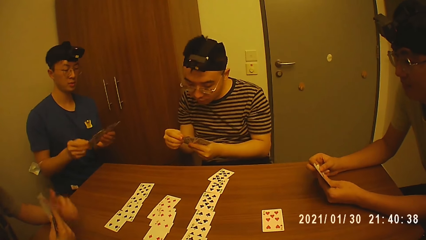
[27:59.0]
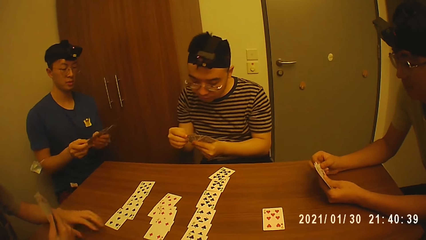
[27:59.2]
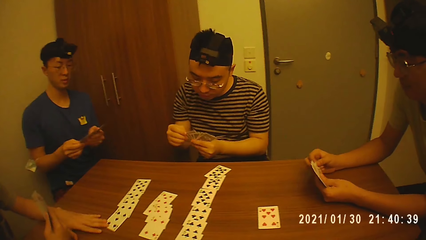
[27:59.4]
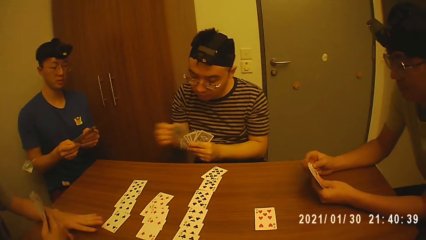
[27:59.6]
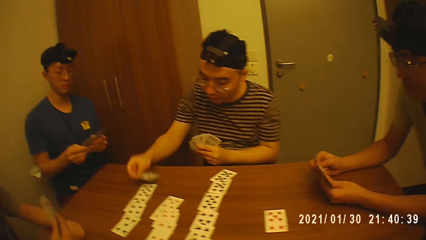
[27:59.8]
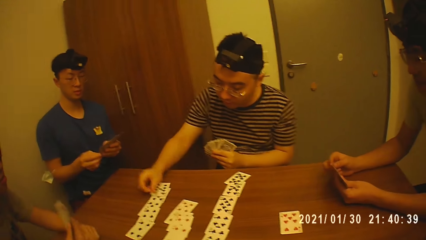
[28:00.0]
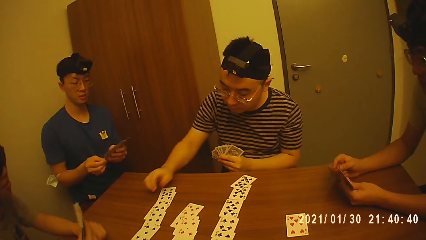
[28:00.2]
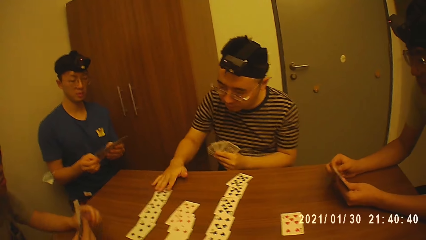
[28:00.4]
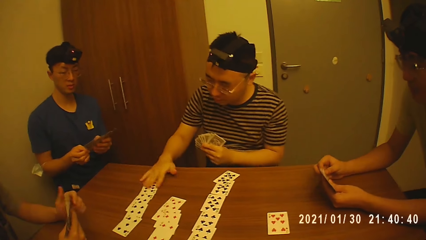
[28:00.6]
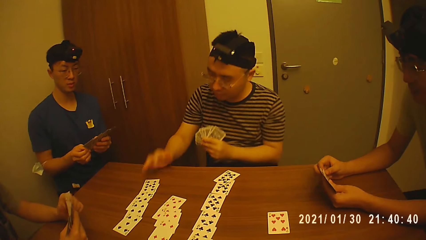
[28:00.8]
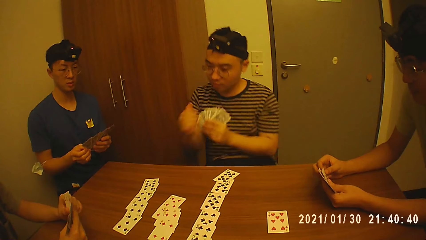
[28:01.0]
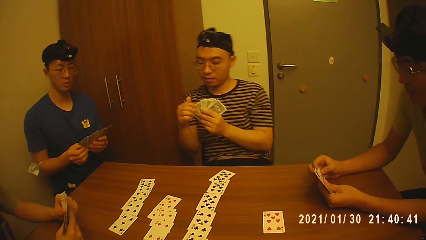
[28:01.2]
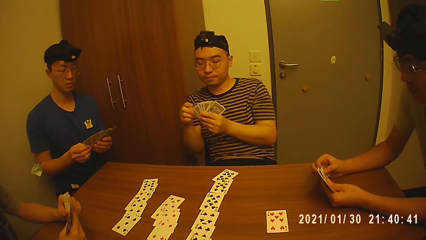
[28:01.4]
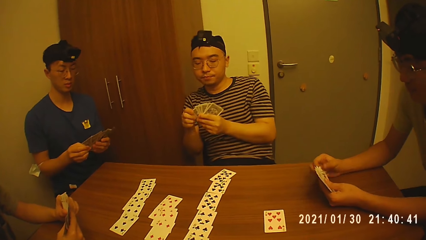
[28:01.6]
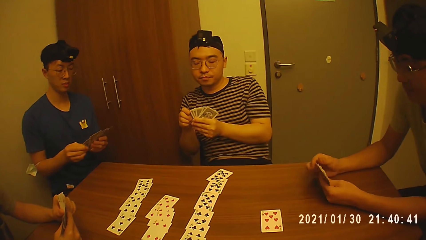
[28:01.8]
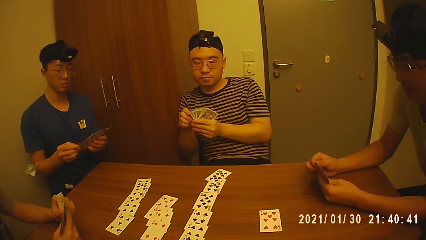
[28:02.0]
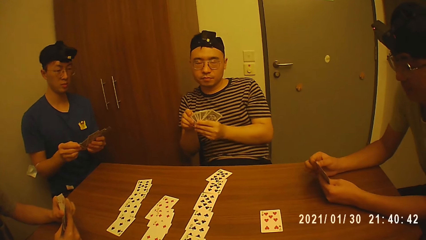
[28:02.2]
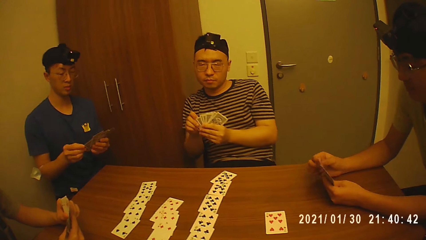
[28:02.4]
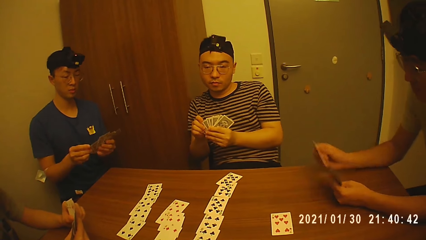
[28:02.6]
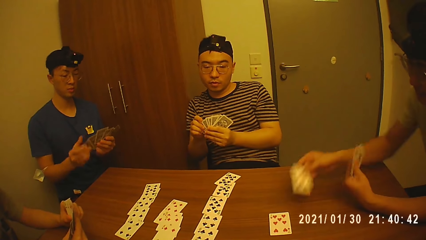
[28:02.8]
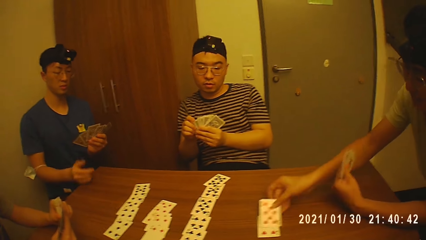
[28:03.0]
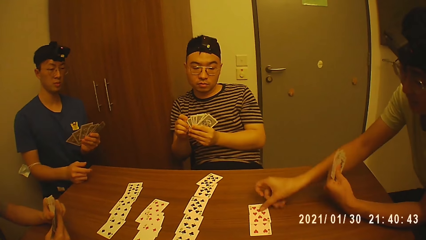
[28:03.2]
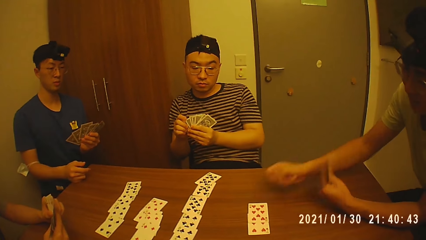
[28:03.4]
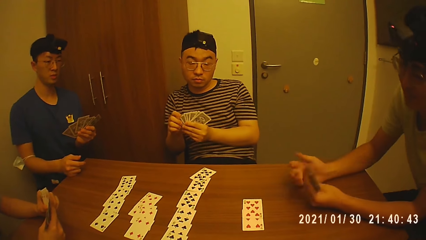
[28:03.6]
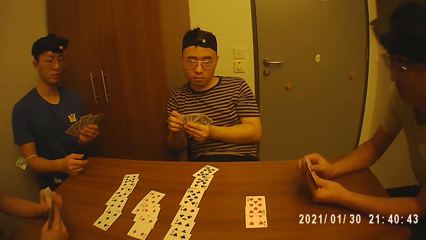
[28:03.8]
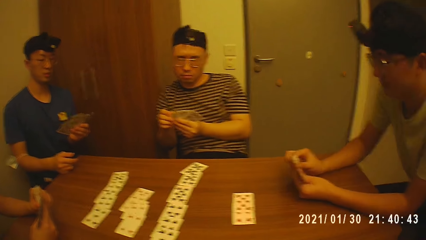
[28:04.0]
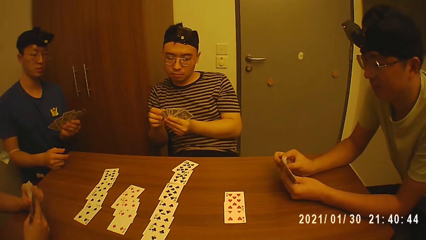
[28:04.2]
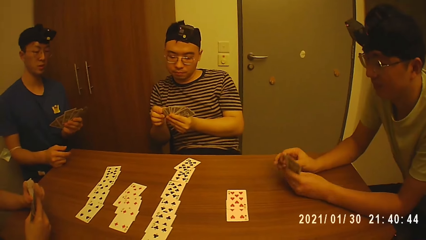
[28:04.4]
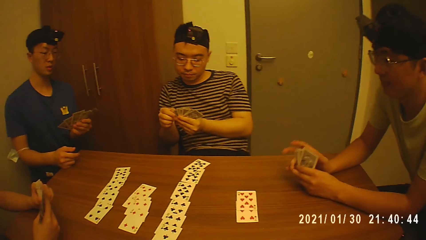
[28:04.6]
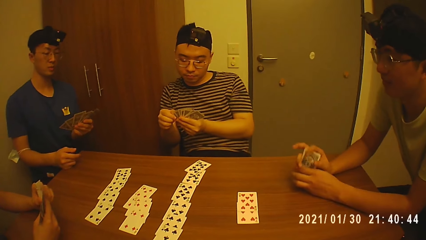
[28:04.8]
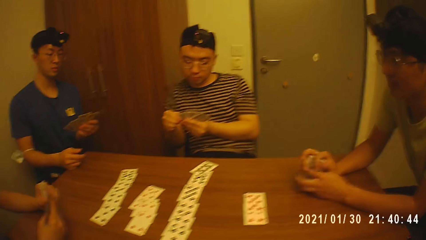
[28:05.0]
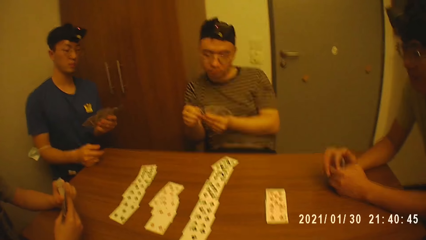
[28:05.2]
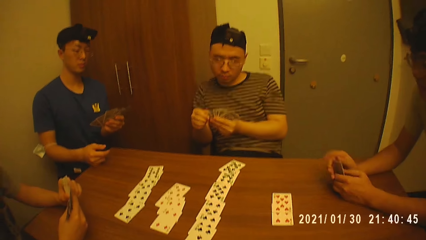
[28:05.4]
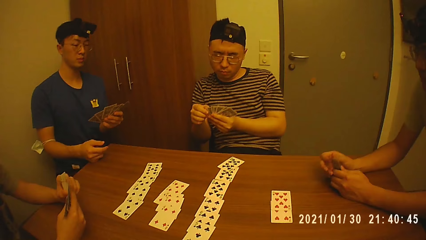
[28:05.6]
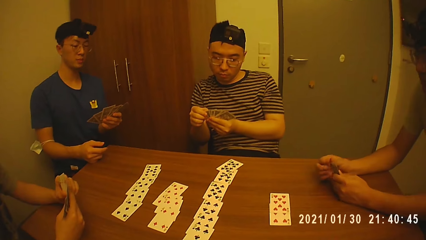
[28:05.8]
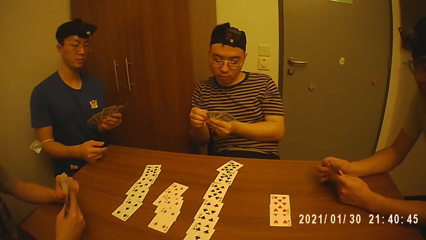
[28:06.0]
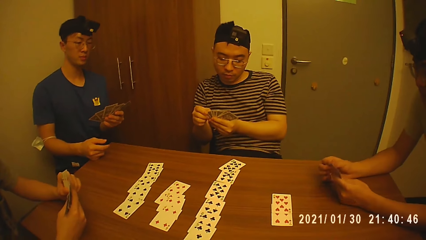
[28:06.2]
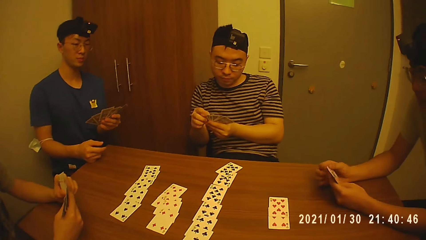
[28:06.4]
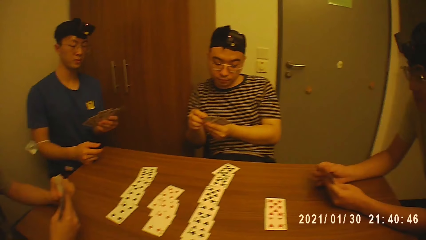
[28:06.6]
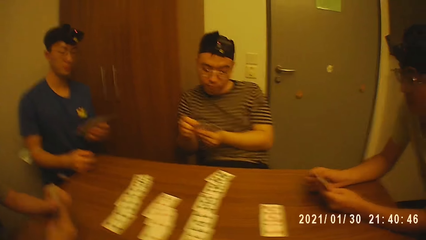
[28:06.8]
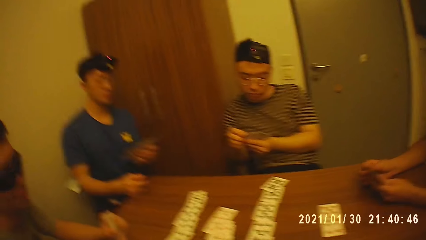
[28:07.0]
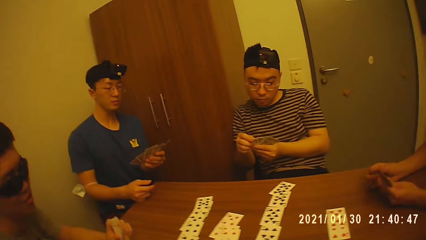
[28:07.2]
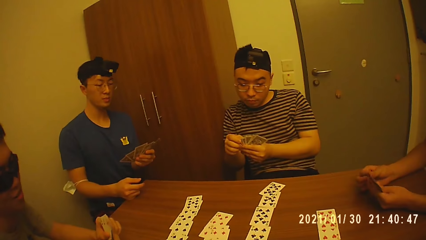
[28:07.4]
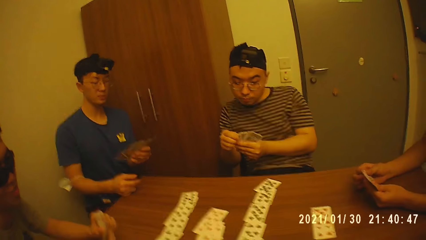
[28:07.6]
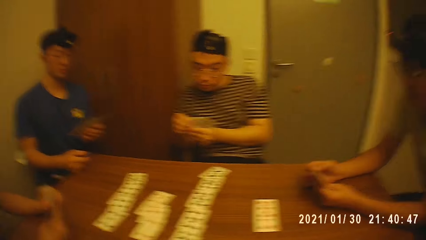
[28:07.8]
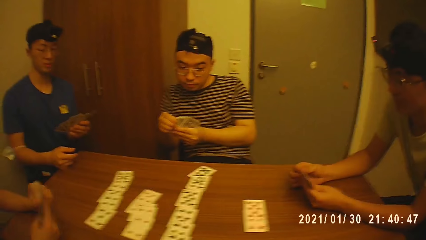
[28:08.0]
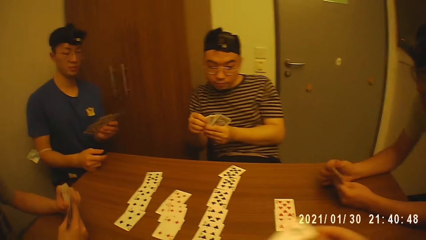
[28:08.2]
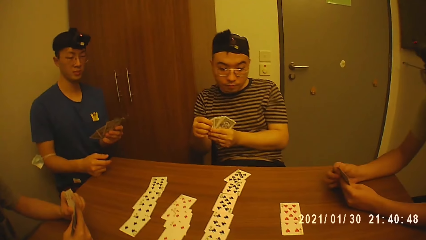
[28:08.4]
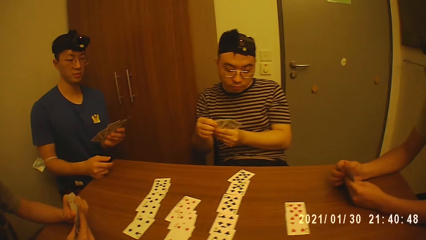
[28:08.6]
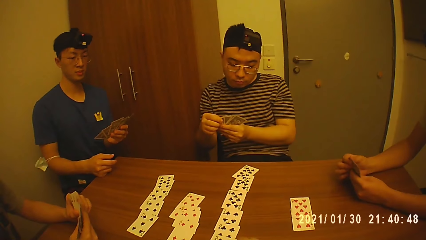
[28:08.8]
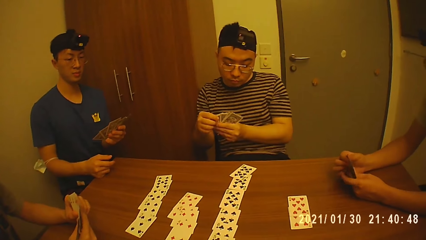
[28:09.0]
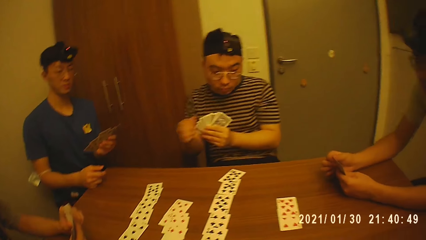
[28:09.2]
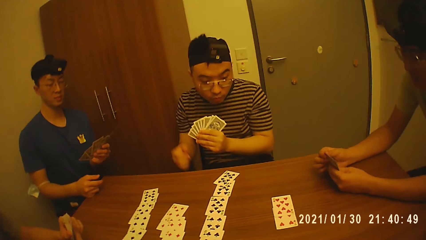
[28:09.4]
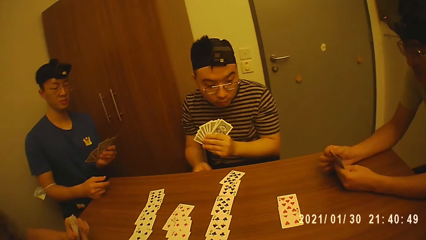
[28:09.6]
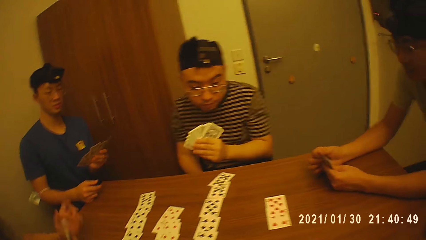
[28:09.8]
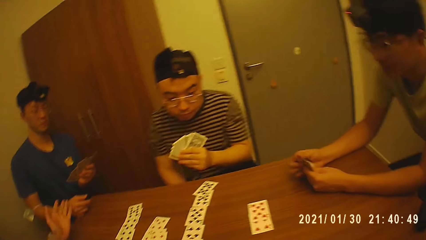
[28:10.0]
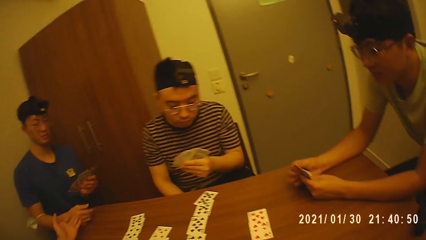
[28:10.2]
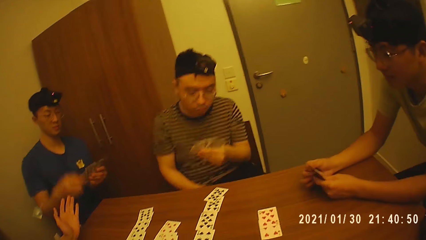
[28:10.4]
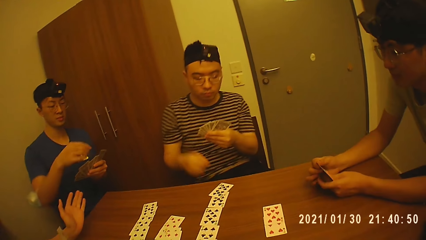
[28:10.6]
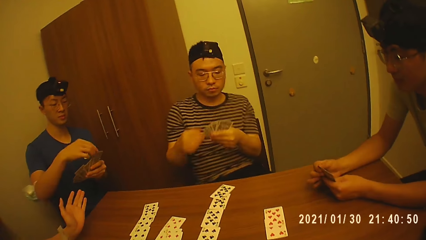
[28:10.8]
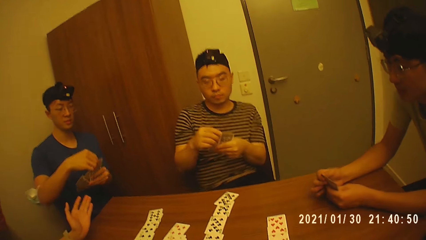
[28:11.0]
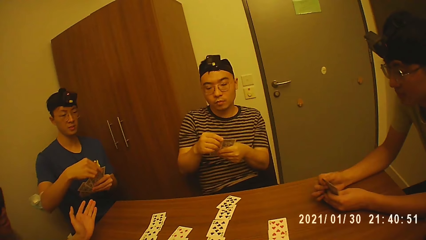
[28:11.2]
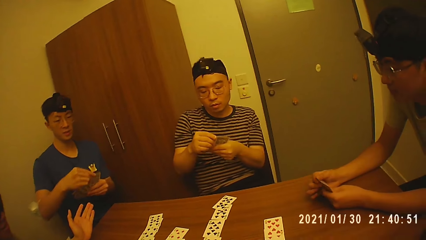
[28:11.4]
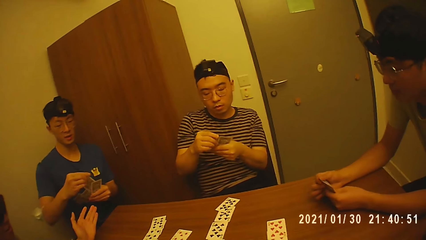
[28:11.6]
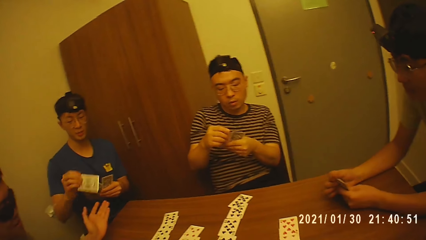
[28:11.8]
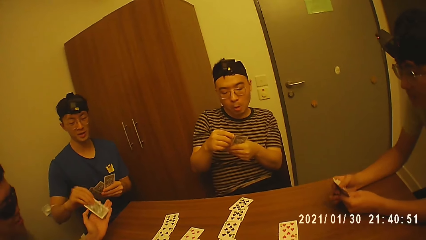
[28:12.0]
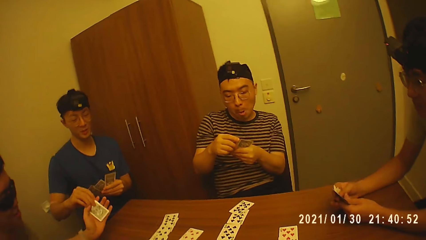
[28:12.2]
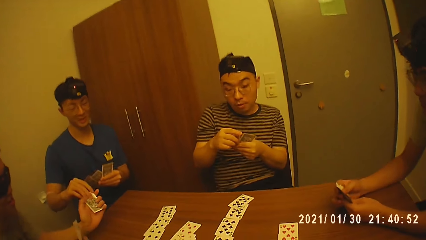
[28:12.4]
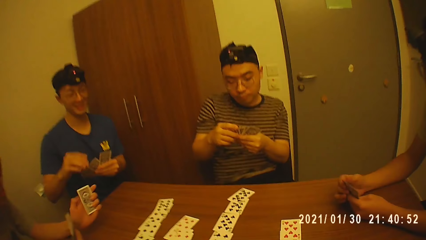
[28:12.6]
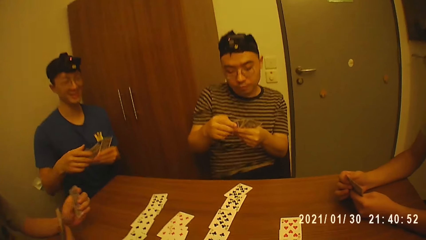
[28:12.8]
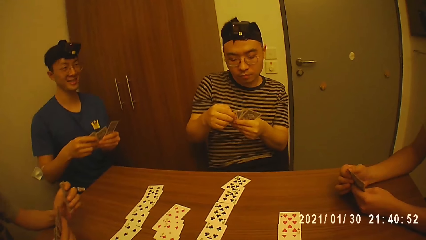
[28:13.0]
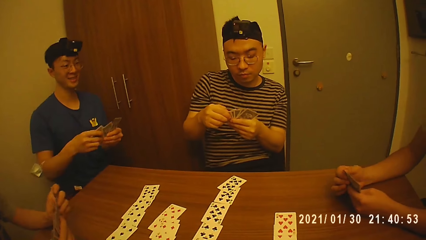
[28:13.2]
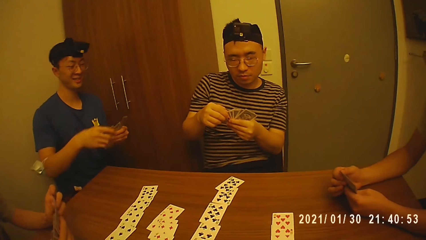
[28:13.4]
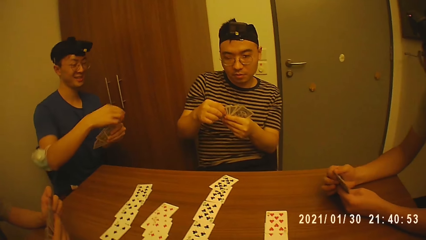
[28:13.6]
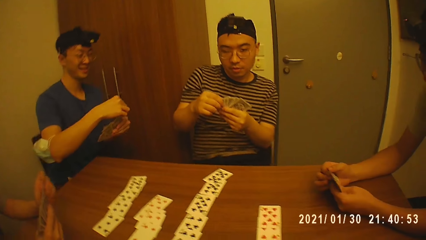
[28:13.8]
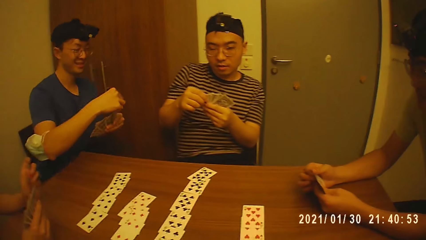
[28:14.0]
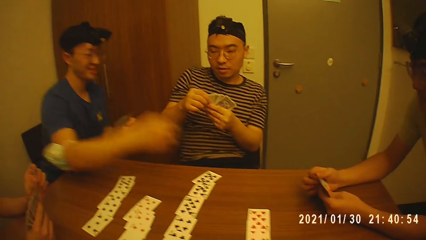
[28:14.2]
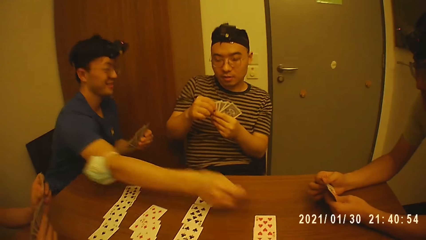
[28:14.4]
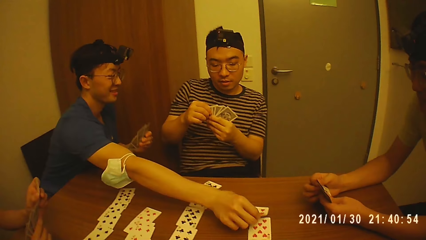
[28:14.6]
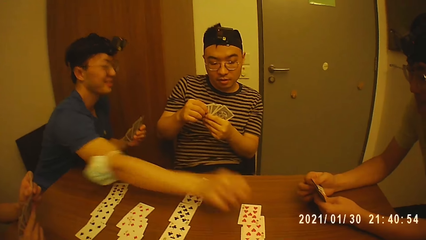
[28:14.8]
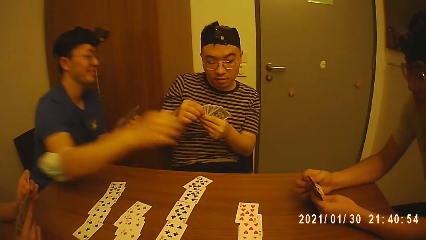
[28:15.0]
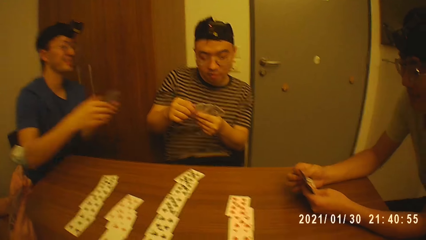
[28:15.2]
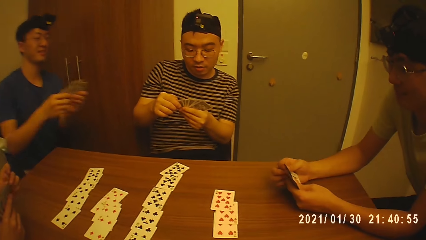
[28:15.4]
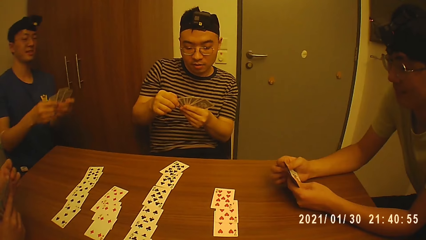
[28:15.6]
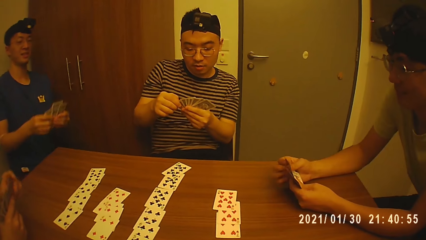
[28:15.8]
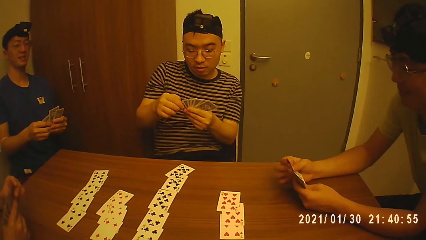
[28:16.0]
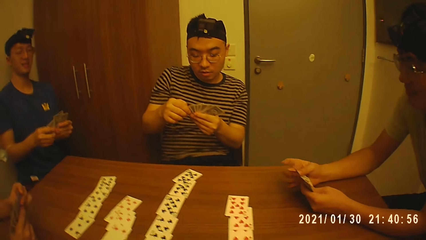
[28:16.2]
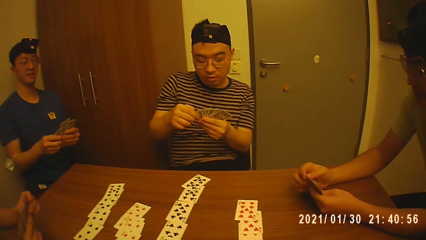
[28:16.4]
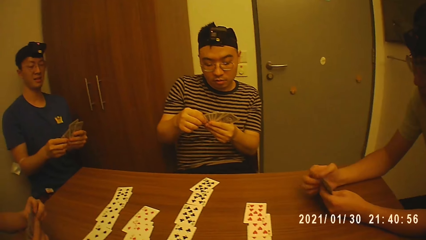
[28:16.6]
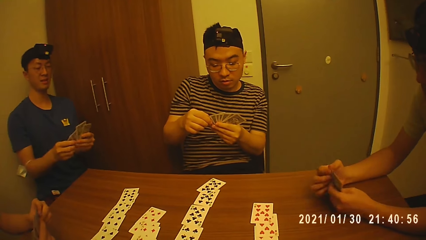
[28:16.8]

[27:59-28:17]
A man moves cards on a table. Another man plays a card on the table. A third man plays a card on the table. A fourth man puts a hand on the table. The third man adjusts his cards and holds cards with hands on the table. The first man stretches a hand. The fourth man passes a card to the first man. The first man takes a card from the fourth man. The fourth man plays a card on the table.
